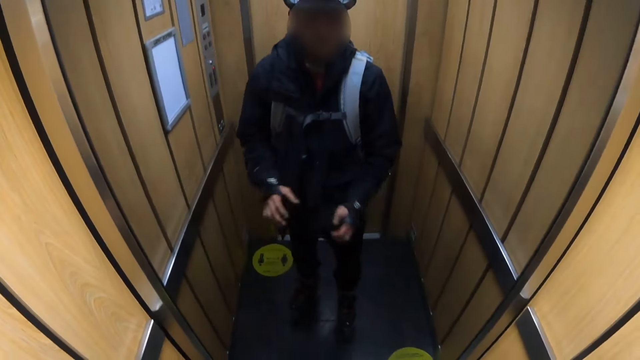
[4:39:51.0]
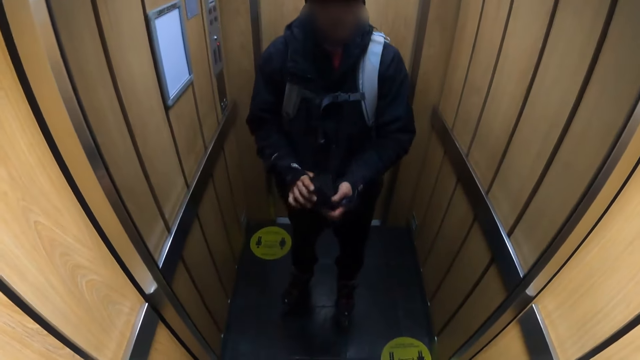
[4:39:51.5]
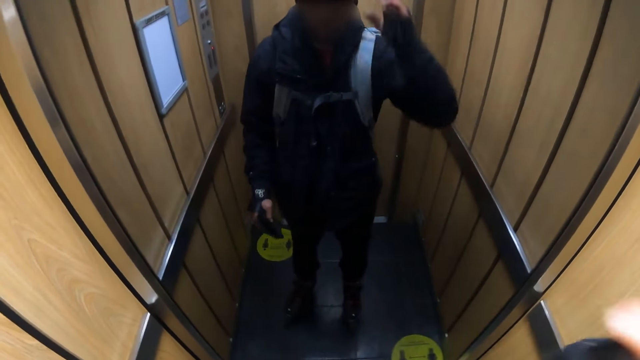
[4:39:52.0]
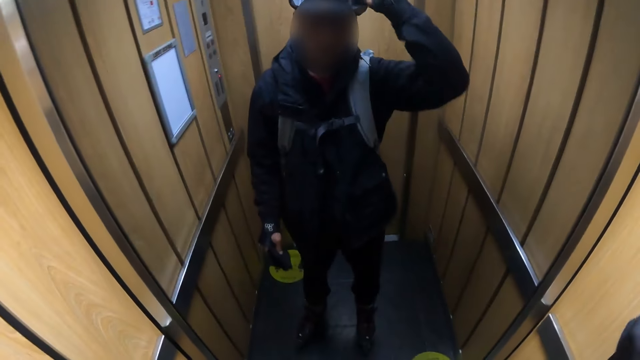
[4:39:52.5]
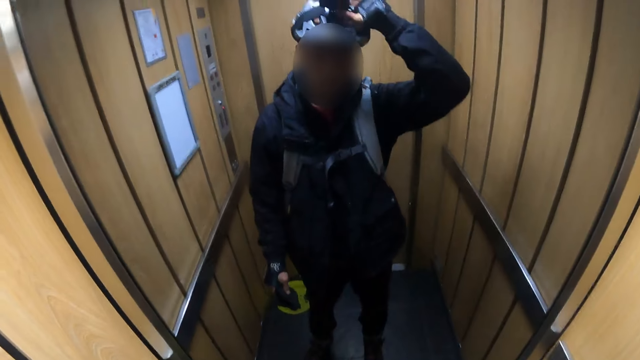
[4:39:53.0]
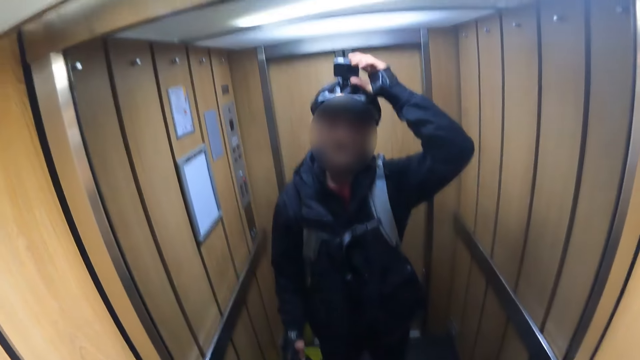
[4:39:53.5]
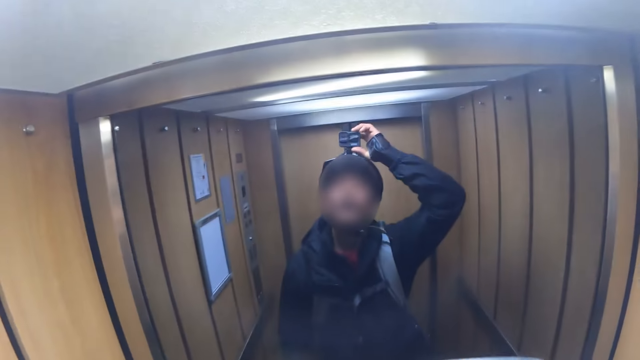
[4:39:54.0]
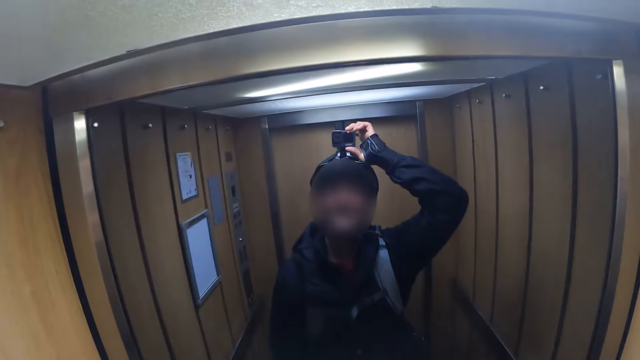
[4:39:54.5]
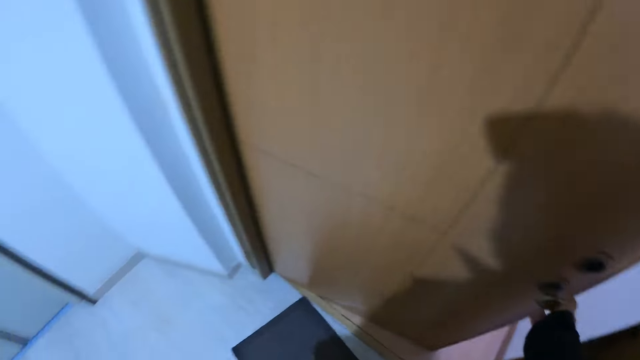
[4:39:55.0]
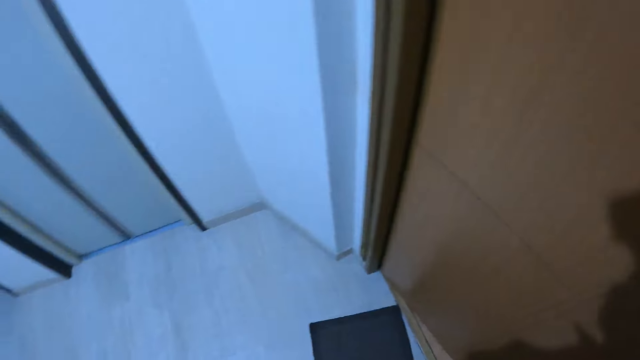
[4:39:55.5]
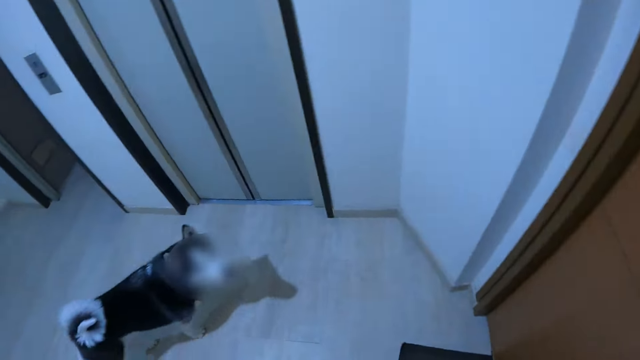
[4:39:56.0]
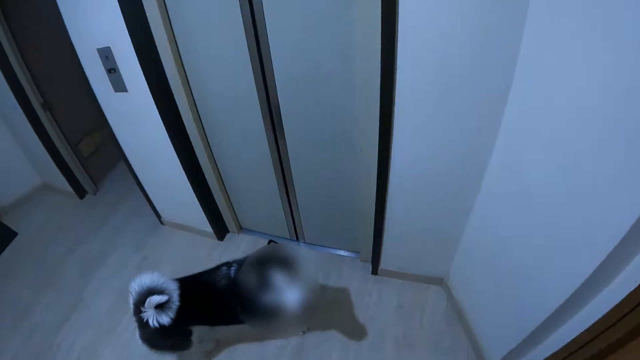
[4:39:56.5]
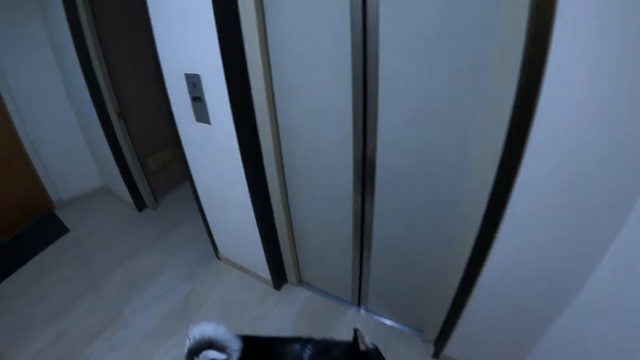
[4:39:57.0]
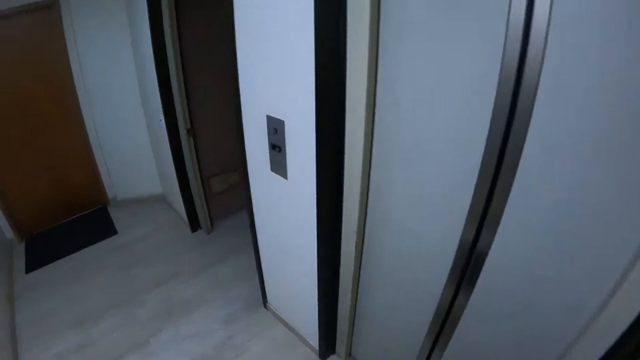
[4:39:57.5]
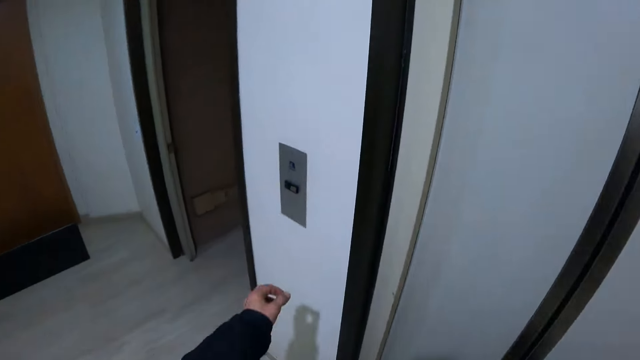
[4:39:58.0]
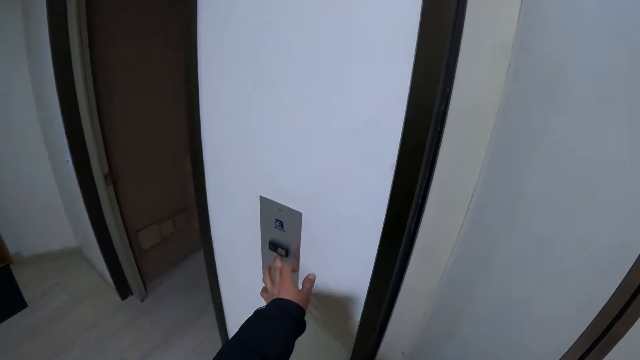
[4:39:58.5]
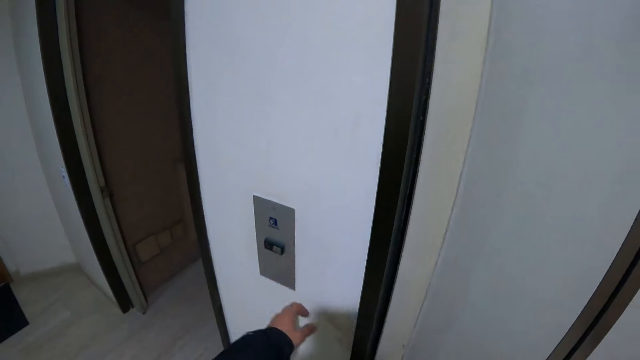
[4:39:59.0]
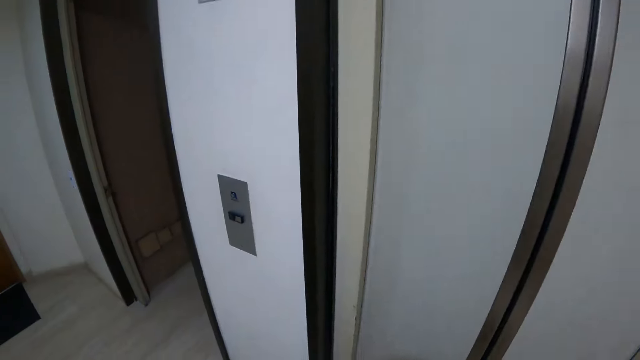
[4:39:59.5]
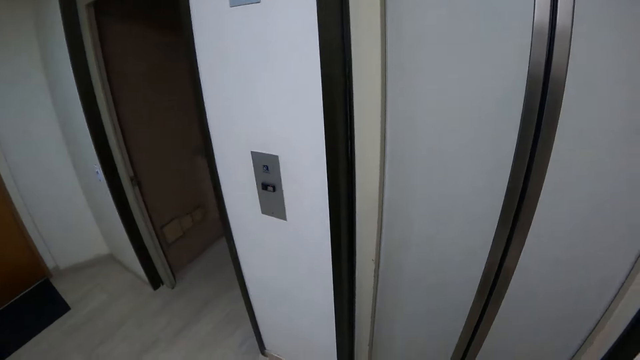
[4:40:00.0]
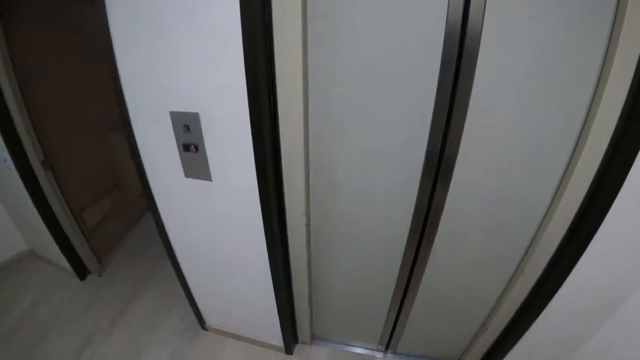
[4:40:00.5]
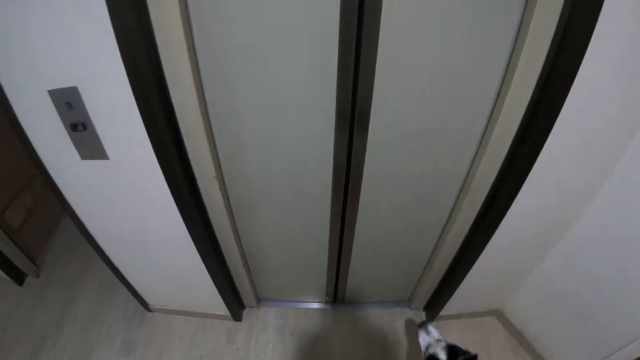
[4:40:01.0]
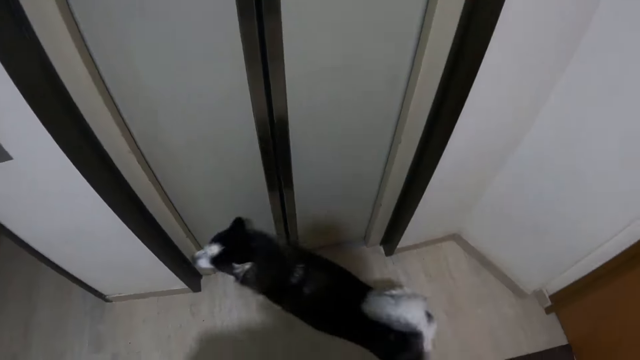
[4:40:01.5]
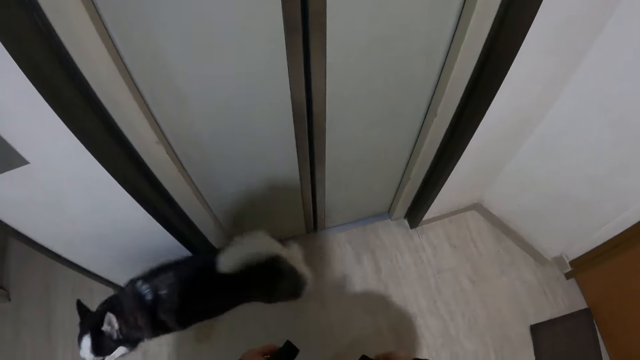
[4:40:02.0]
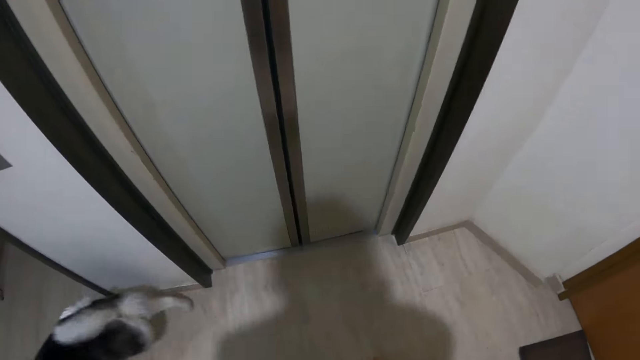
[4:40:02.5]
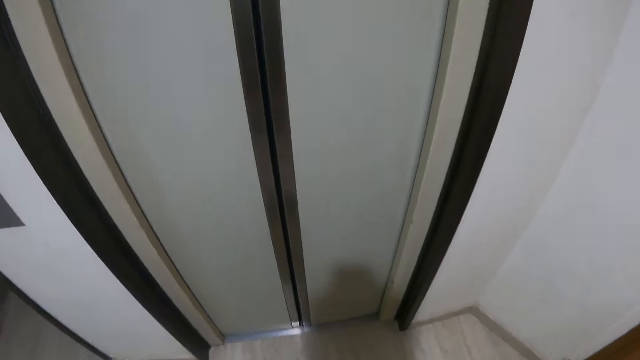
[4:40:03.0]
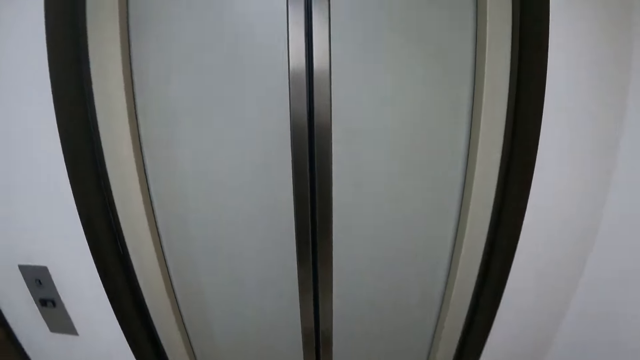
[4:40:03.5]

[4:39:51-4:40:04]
The camera wearer passes a purse from his left hand to his right hand. He adjusts a camera on his head with his left hand. He looks at the mirror. He looks at a dog. He walks to the wall. He presses a button on an elevator with his left hand. He moves backwards. The dog walks round the camera wearer. The camera wearer looks at the dog. He moves to the lift door.

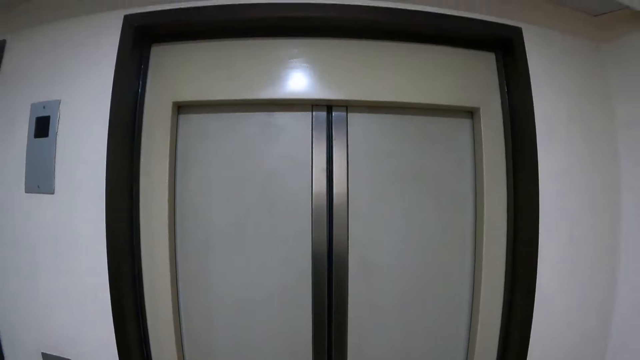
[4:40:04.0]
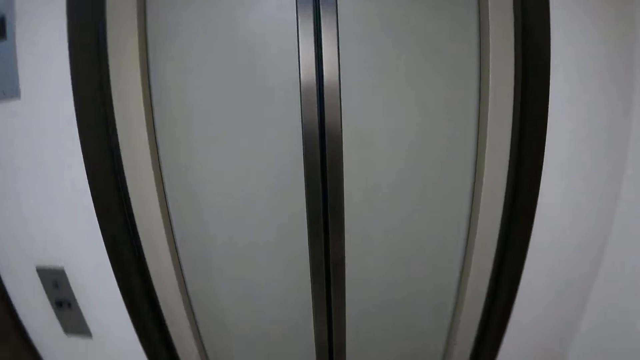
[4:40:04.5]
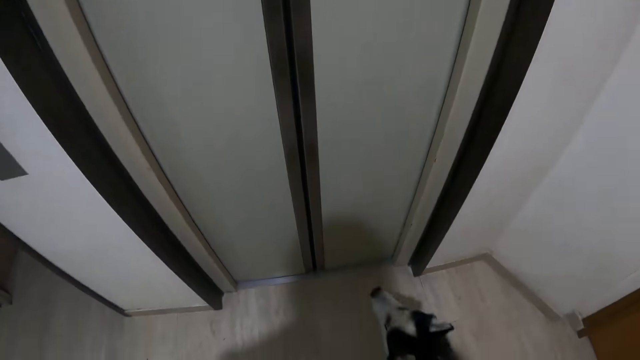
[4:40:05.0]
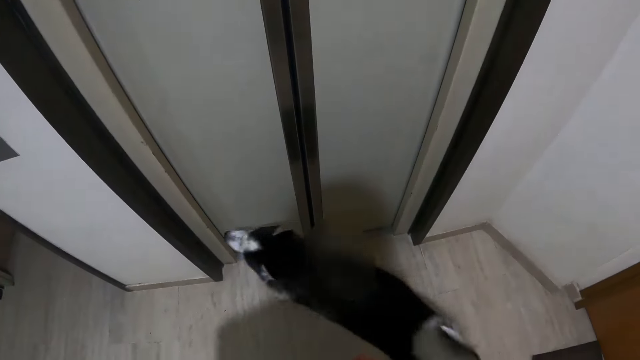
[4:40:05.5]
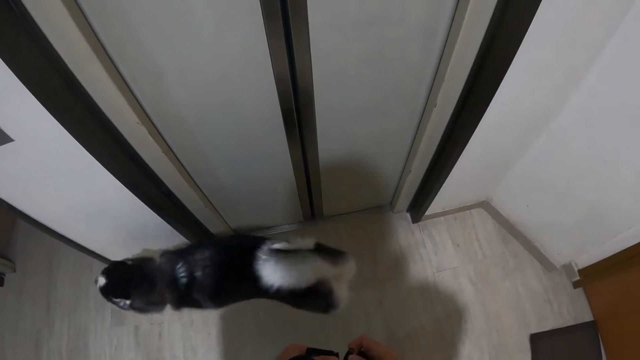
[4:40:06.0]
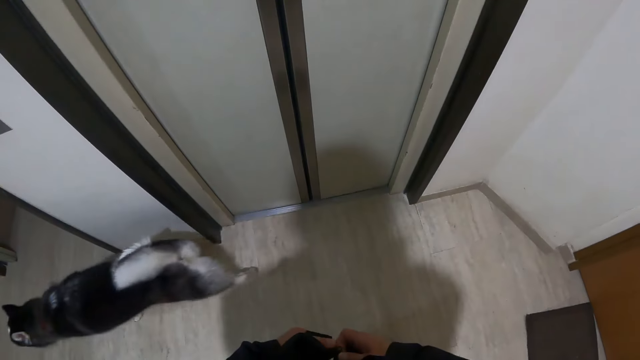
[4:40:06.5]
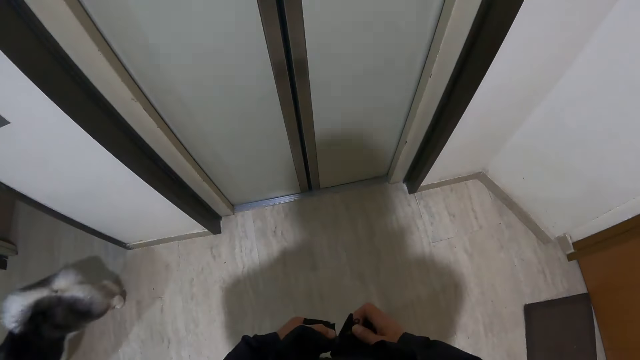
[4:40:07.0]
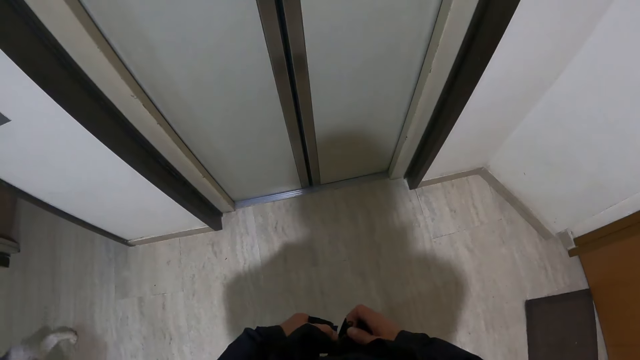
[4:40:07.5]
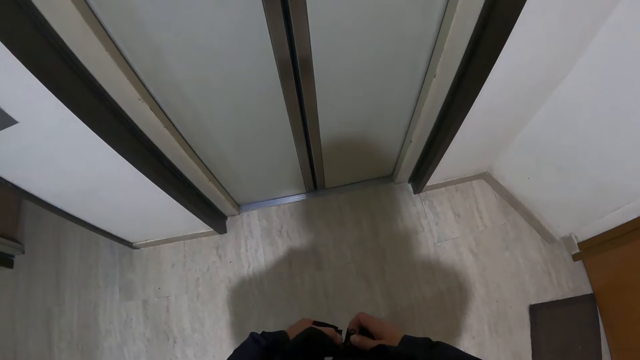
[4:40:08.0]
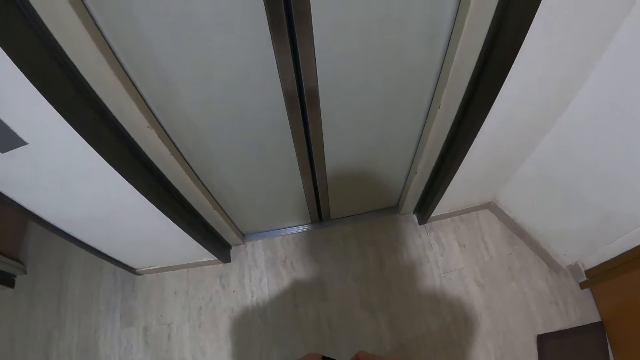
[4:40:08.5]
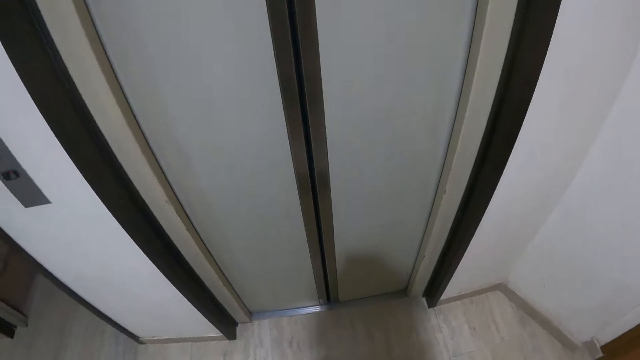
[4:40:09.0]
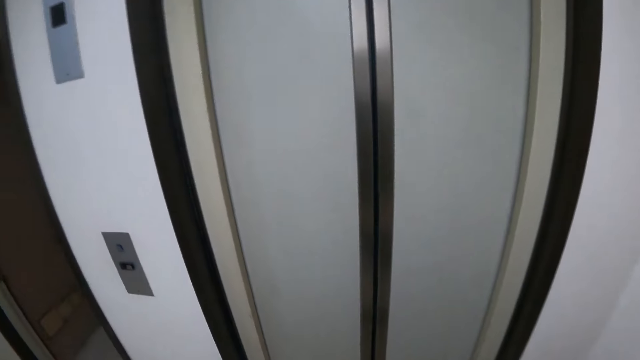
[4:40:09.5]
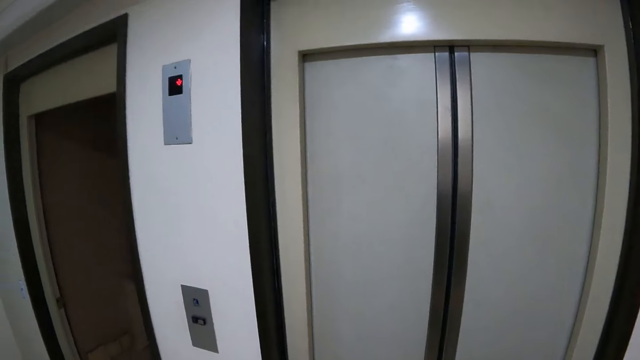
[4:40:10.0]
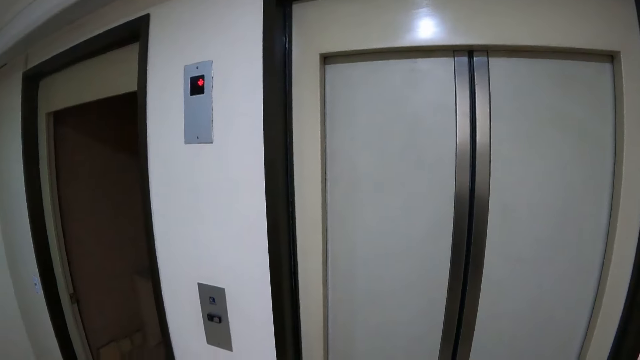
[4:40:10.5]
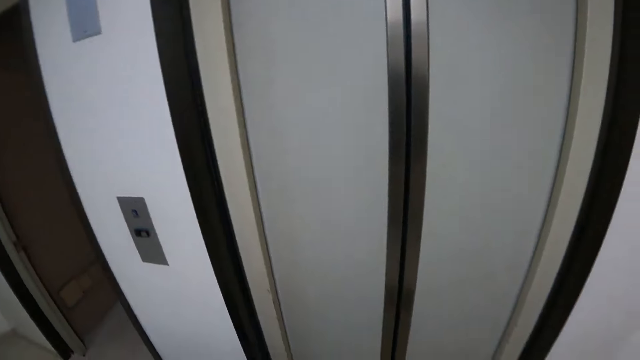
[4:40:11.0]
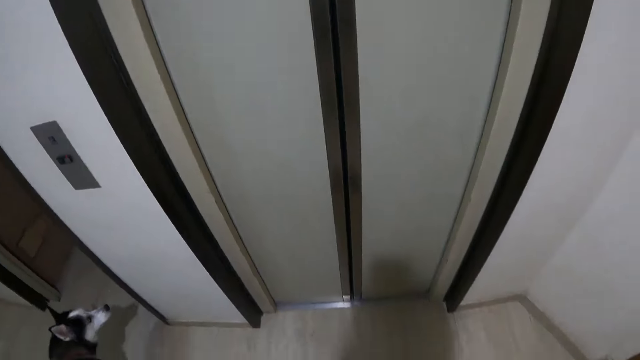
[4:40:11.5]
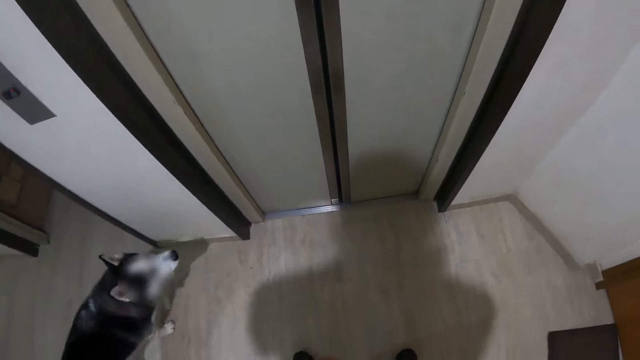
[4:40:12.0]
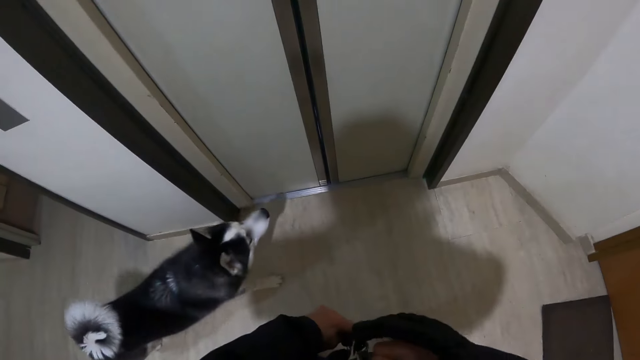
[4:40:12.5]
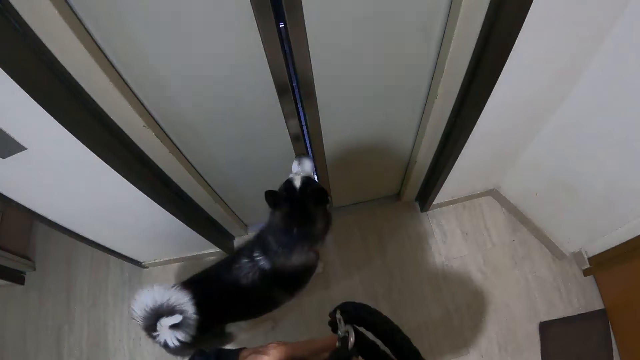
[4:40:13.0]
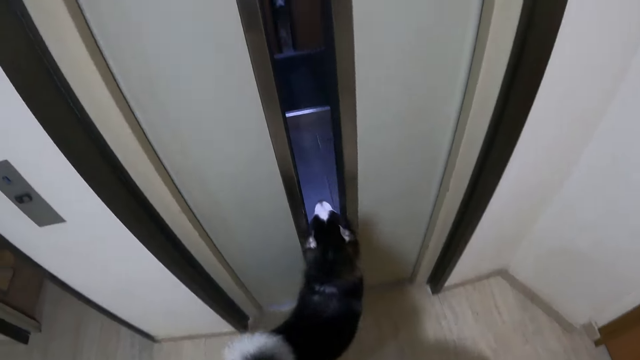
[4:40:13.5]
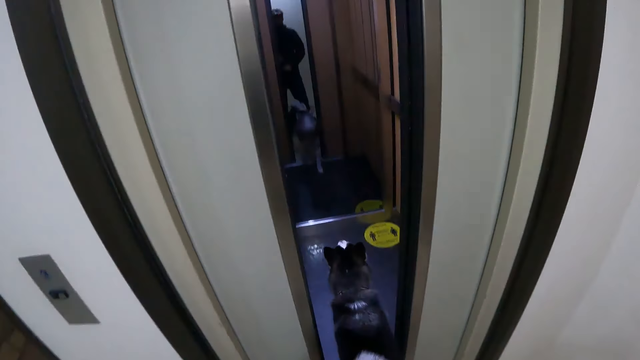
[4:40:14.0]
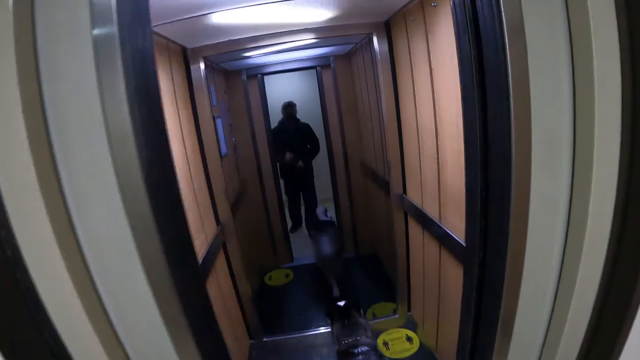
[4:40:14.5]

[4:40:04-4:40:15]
The camera wearer looks at the lift door. They look at a dog. They adjust a zip. They look at the wall. They look at the dog. The dog walks into the elevator.
